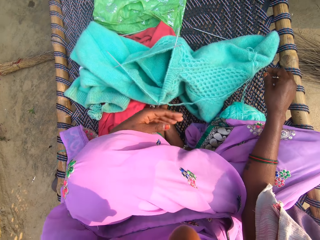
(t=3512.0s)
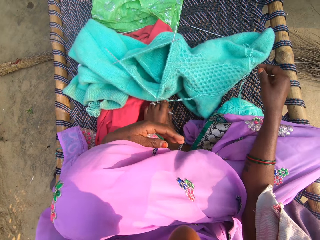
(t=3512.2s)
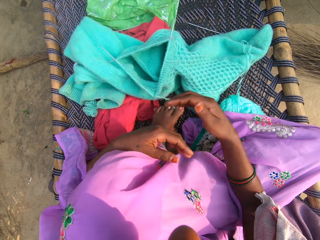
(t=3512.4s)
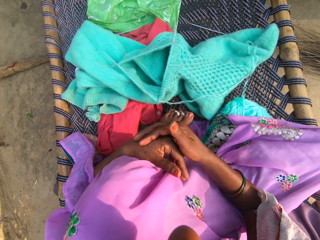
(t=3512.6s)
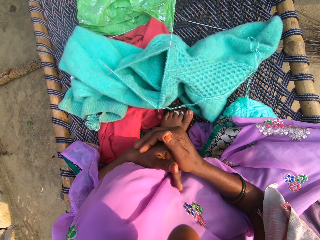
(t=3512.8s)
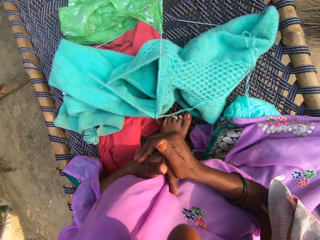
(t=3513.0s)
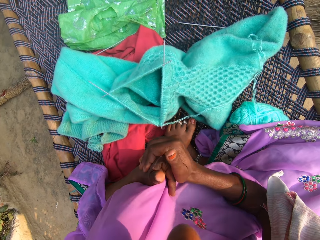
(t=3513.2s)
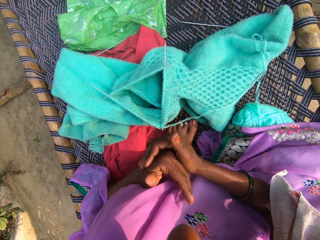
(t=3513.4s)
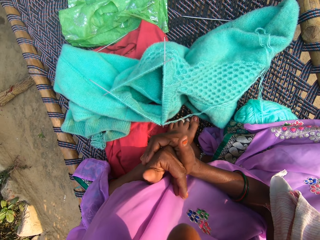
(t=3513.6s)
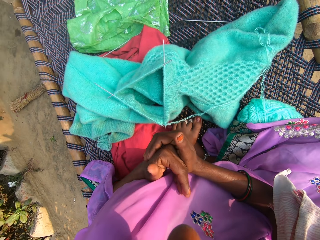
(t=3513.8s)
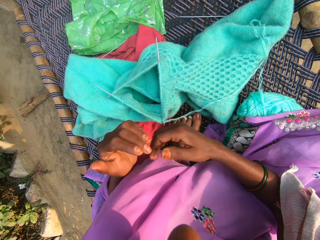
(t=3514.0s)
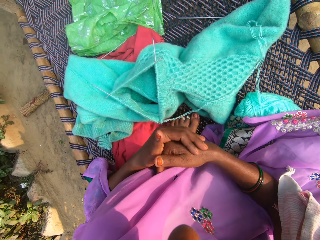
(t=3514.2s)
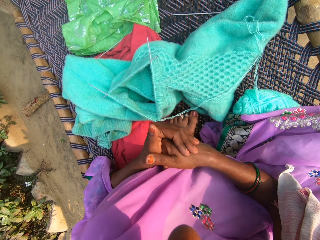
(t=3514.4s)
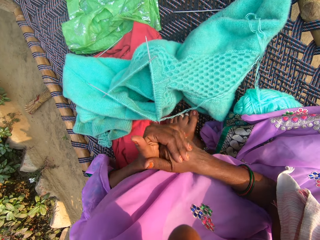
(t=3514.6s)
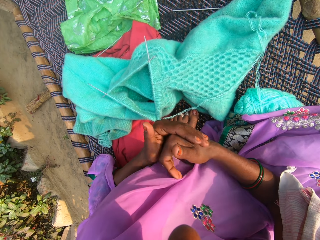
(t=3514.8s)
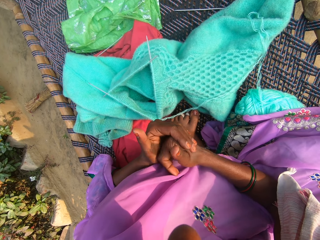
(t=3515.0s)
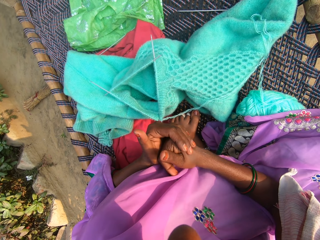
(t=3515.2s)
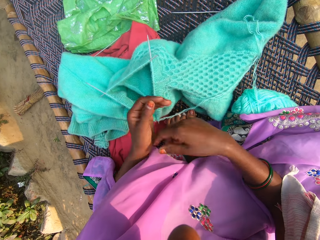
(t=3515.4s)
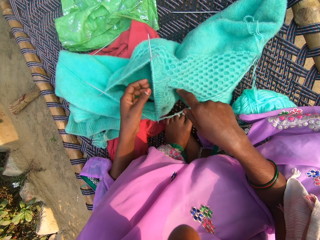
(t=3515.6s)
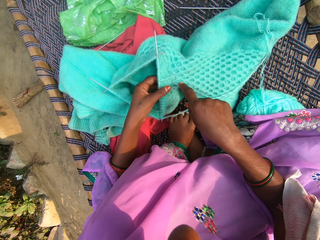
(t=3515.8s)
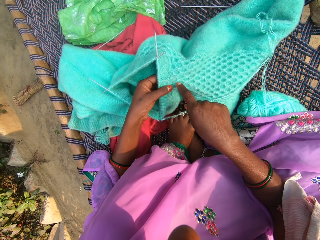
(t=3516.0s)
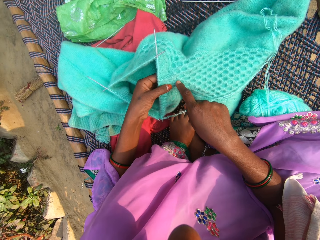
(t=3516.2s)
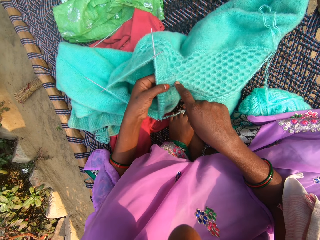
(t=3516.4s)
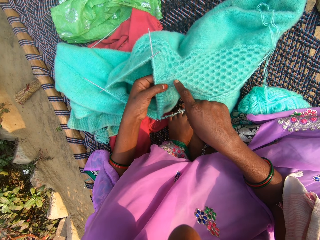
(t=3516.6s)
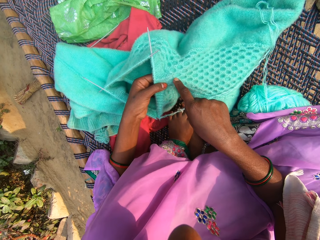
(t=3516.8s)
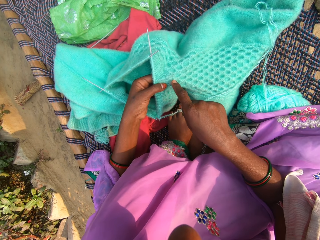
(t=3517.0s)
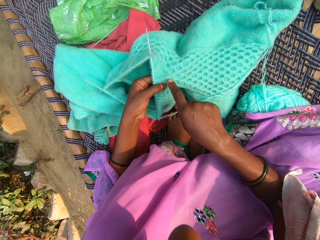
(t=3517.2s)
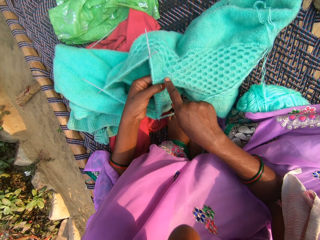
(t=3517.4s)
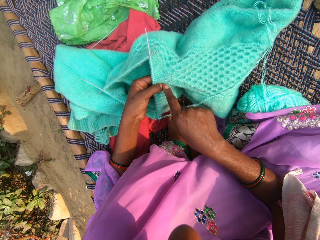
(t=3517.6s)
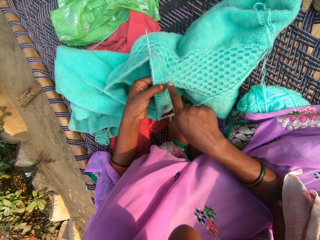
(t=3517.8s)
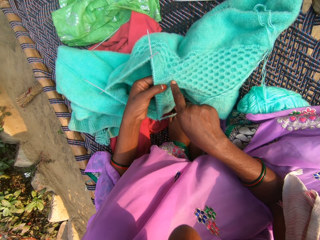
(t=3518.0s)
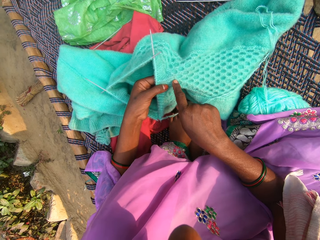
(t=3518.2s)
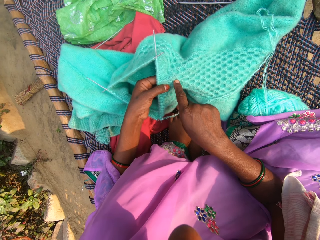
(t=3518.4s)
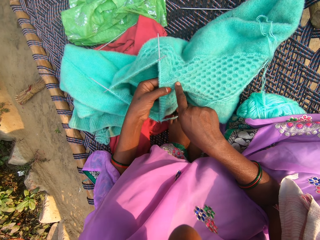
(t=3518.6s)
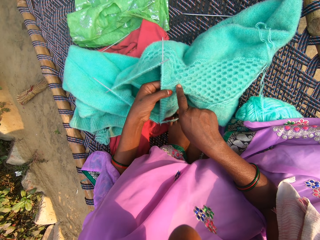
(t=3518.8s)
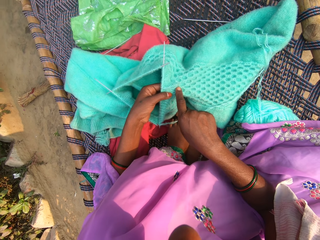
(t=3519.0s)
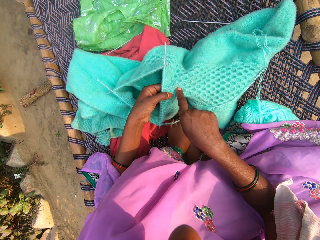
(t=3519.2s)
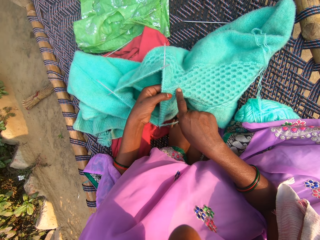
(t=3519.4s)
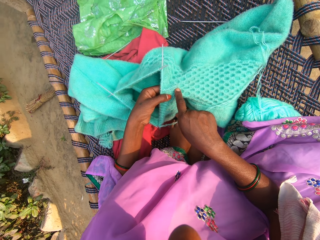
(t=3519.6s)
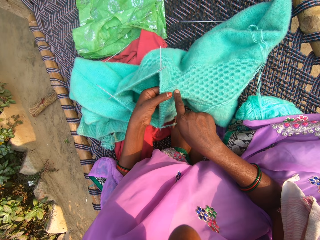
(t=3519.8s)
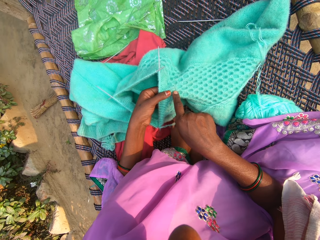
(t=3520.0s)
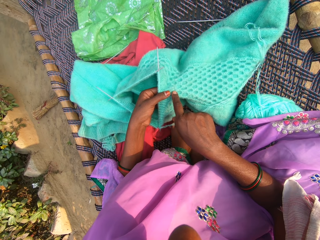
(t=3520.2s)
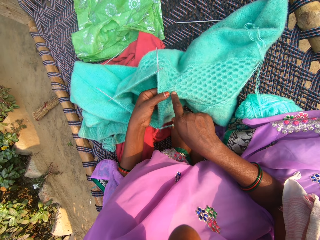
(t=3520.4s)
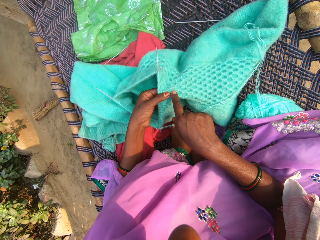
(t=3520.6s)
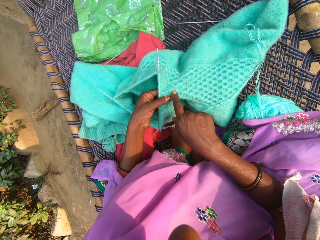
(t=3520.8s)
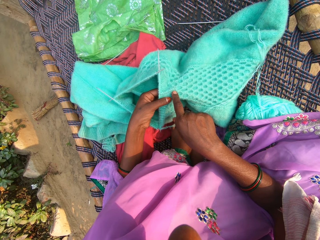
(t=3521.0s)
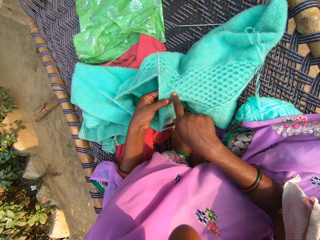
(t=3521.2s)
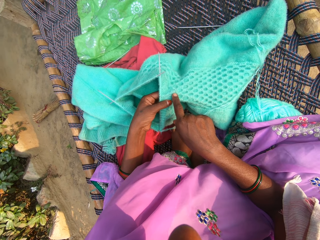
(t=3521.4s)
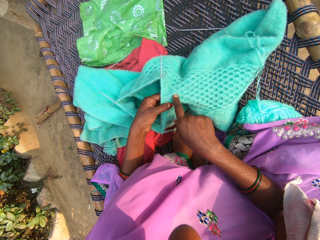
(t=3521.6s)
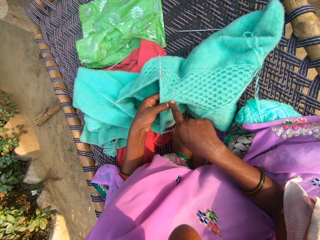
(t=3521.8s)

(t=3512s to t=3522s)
The camera wearer cracks her knuckles. She points at the cloth with a finger.

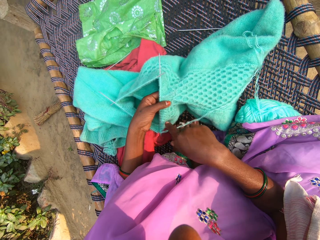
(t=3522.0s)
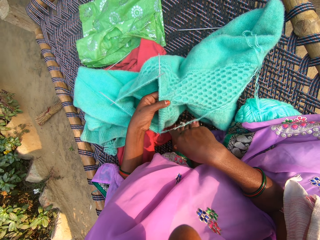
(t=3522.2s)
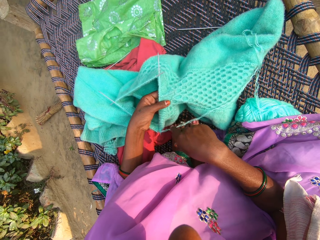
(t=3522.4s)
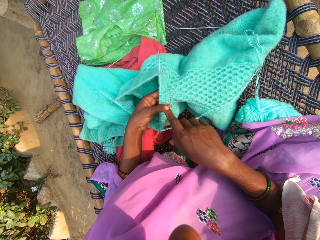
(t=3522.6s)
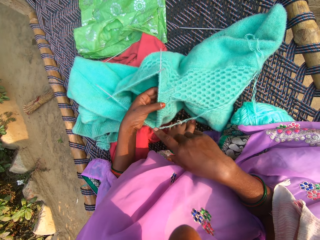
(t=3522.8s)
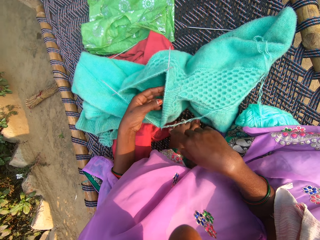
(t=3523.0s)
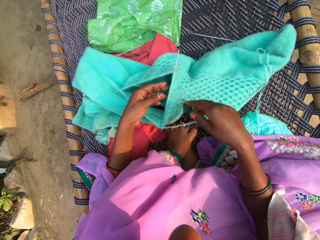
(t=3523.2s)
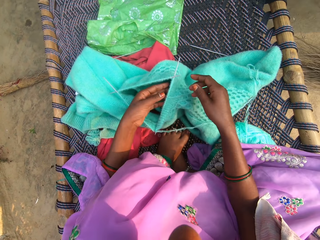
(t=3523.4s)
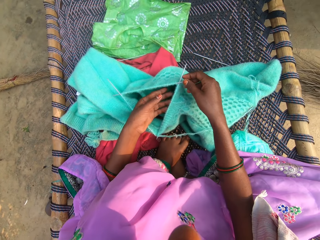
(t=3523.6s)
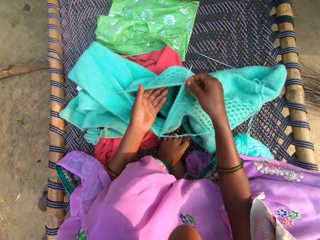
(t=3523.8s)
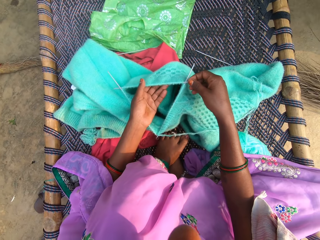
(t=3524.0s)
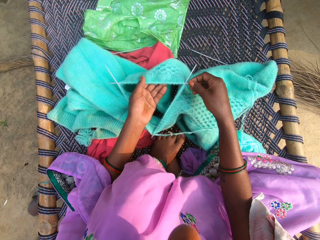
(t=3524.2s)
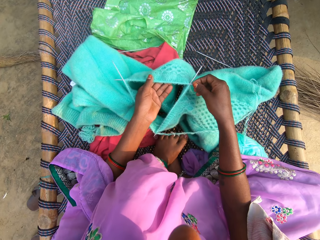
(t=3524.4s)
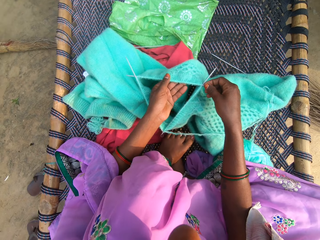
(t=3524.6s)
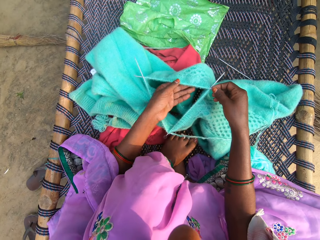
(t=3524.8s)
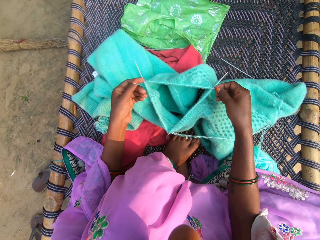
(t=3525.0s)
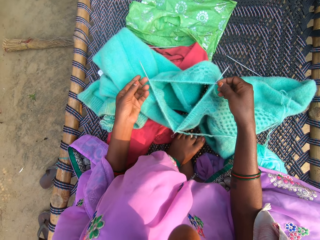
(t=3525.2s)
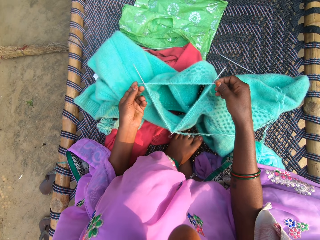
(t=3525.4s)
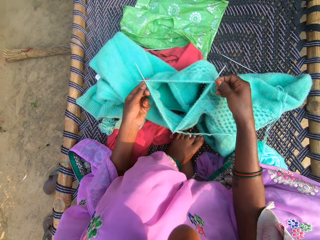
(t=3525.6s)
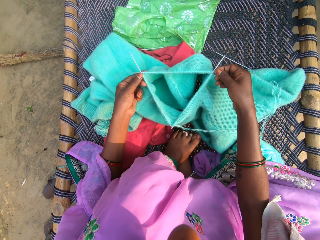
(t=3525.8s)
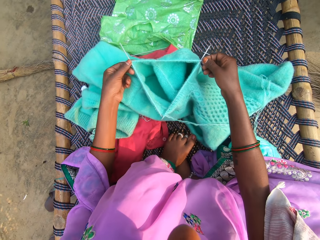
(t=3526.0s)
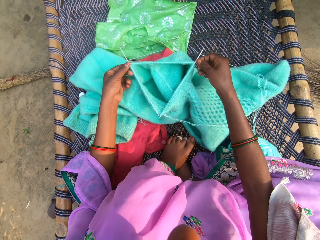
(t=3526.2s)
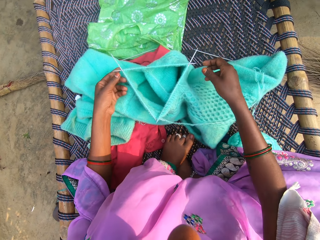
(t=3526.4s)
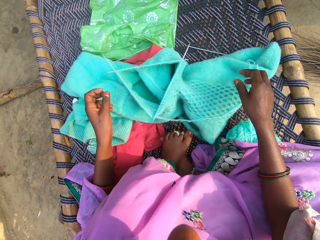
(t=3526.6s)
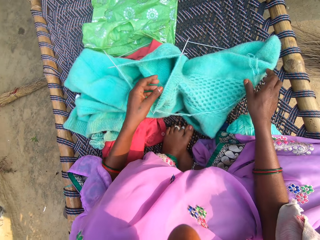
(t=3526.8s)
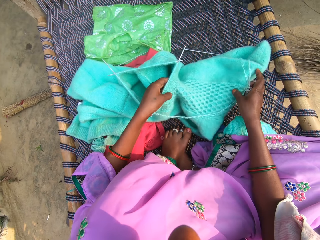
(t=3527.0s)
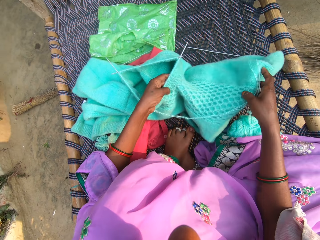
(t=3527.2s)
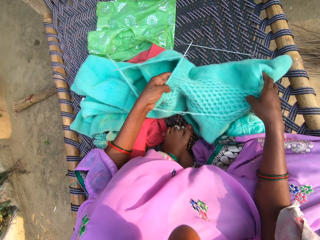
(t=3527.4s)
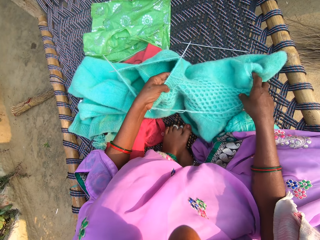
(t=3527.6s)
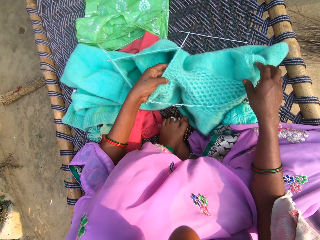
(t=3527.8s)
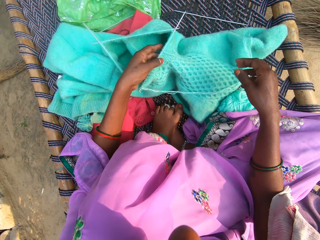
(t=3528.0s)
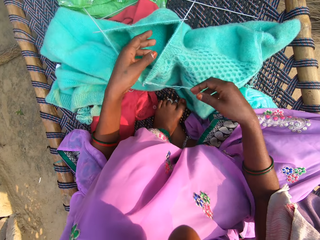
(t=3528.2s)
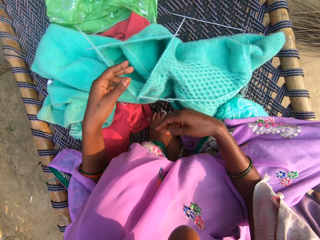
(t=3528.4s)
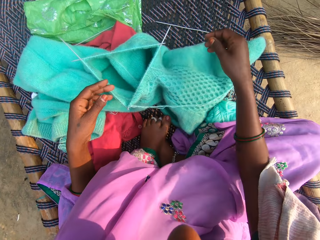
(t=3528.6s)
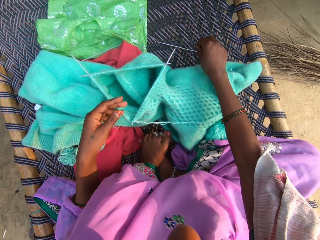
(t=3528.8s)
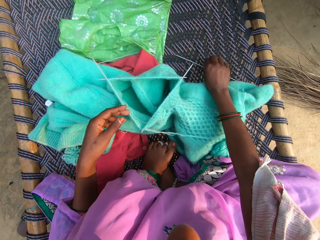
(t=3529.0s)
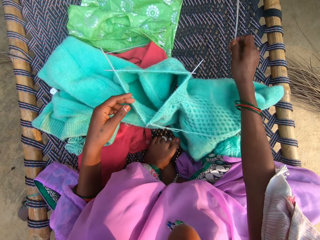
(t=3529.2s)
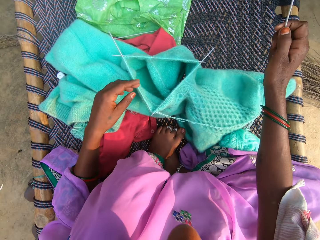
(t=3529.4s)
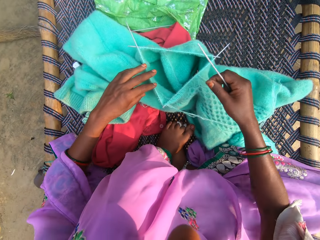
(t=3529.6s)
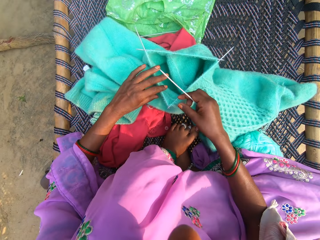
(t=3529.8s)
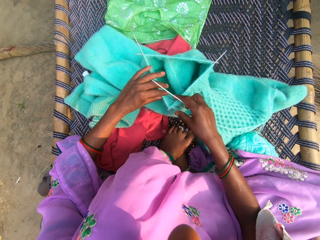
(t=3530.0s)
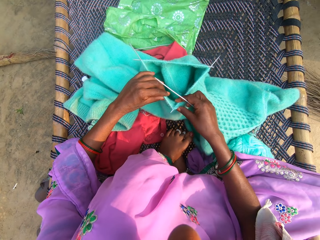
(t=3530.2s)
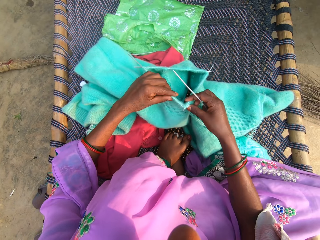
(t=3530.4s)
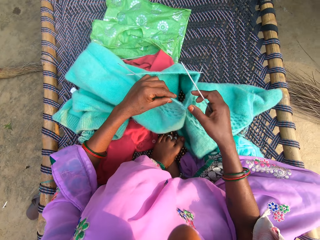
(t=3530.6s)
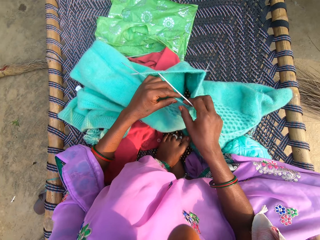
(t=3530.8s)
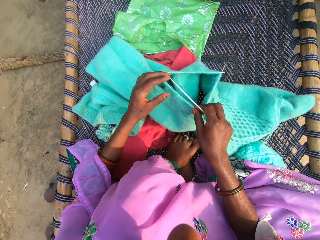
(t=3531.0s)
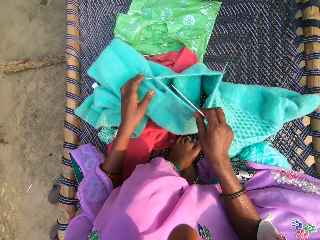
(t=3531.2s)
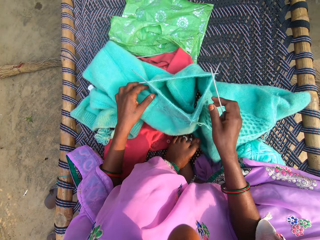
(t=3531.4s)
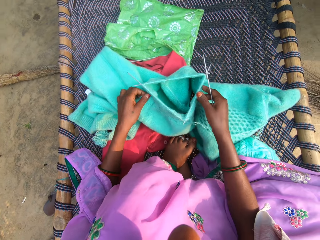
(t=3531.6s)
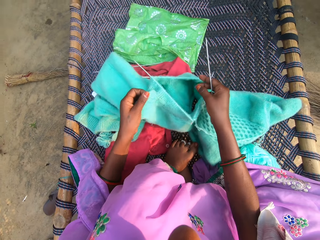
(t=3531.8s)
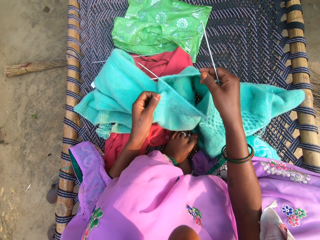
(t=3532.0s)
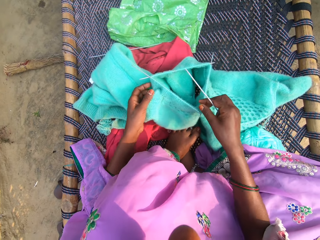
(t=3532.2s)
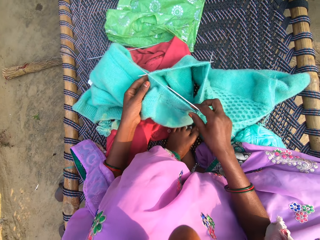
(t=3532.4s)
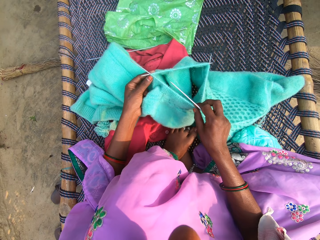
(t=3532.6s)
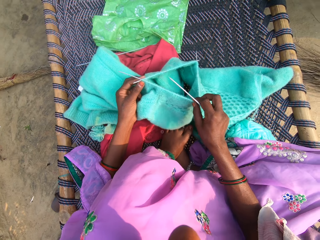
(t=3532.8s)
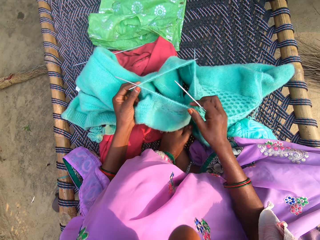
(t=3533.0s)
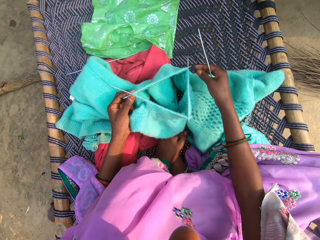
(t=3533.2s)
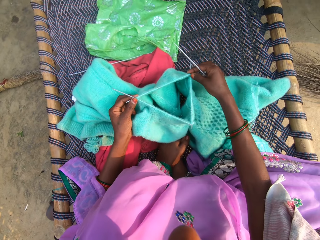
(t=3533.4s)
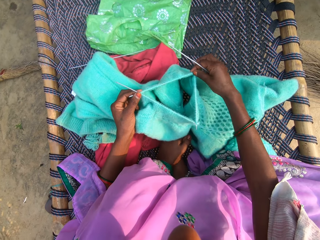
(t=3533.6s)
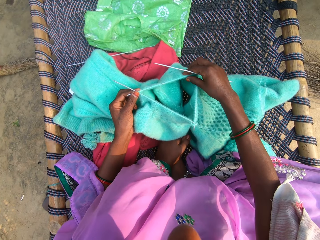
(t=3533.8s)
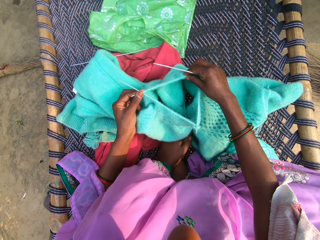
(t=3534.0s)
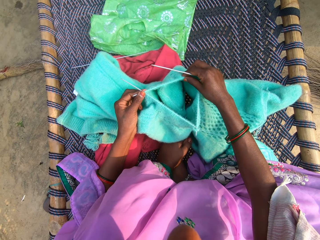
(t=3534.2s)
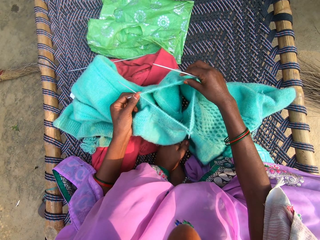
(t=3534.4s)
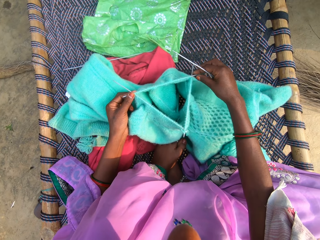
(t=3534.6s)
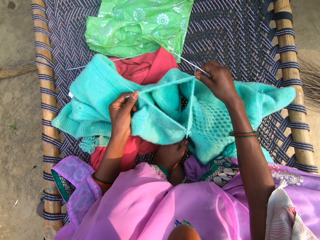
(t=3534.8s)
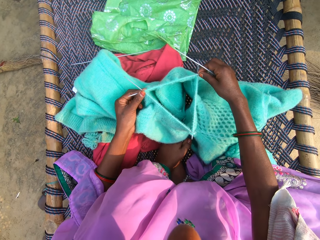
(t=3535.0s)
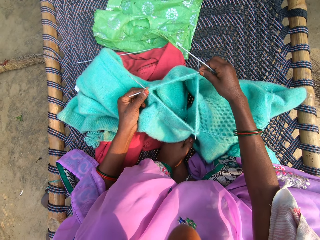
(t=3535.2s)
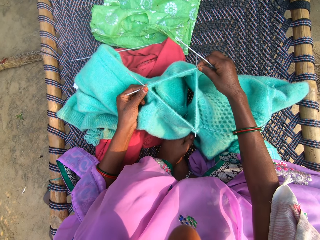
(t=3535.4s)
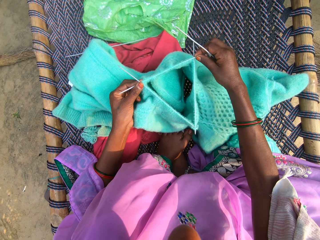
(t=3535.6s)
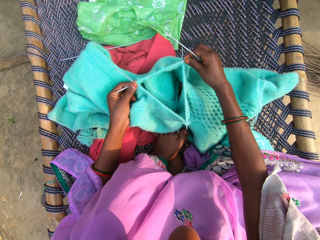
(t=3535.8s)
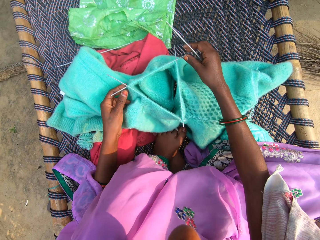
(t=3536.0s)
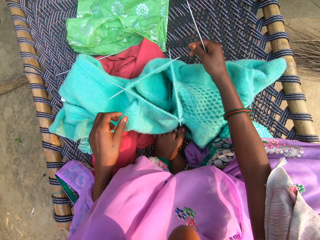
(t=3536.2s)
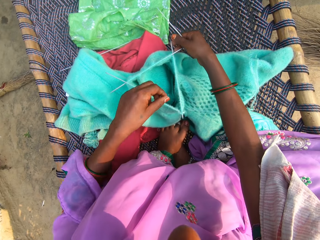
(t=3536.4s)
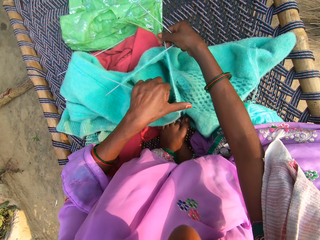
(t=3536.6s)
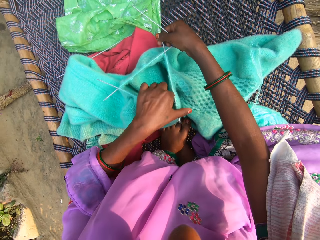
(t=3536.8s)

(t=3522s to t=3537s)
The camera wearer knits the fabric with the needle and yarn. They lift the cloth. They move the garment. They take the knitting needle from the mat. They pick up the garment. They check the garment. They adjust the needle in the fabric. They move the thread on the knitting needles.
